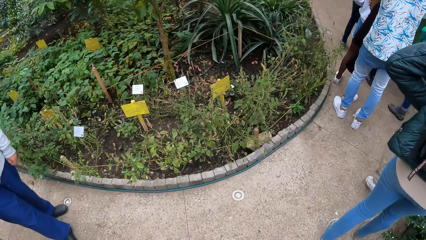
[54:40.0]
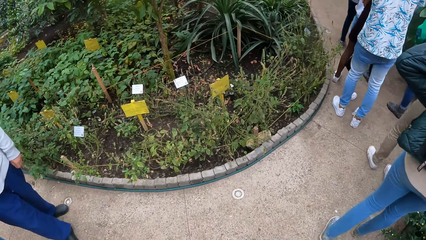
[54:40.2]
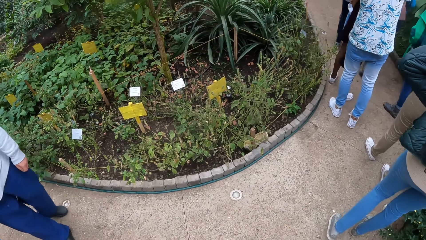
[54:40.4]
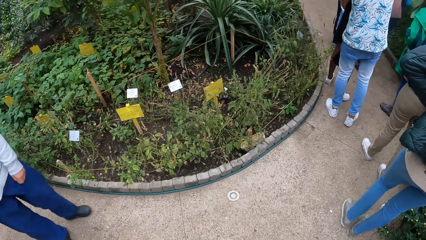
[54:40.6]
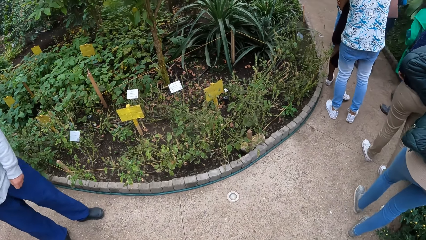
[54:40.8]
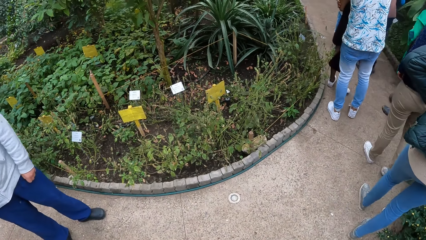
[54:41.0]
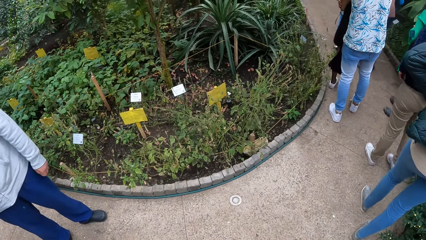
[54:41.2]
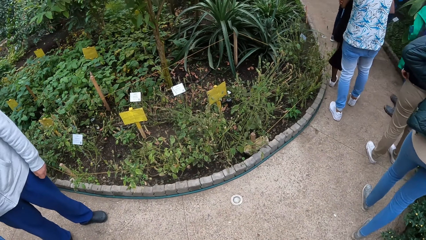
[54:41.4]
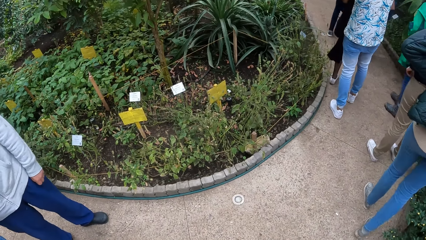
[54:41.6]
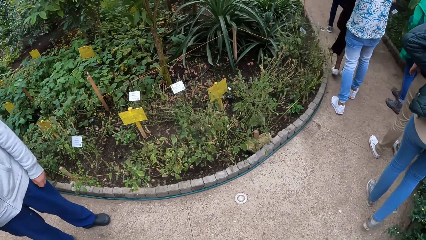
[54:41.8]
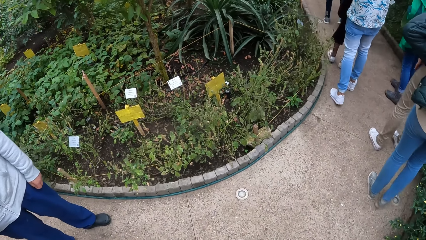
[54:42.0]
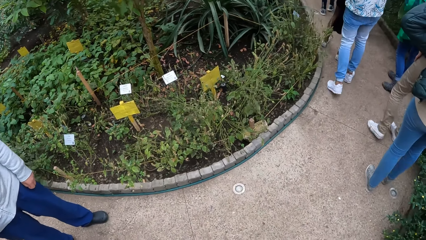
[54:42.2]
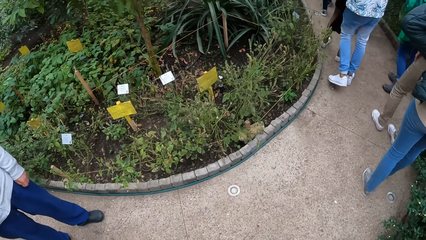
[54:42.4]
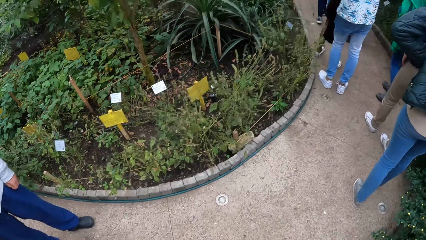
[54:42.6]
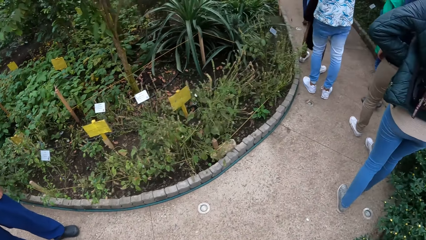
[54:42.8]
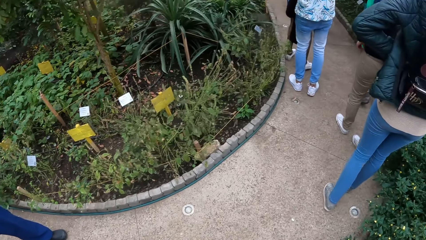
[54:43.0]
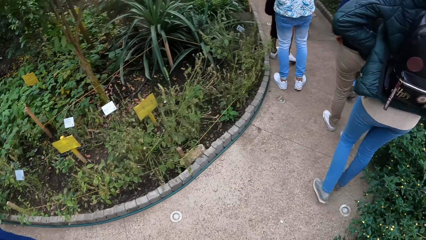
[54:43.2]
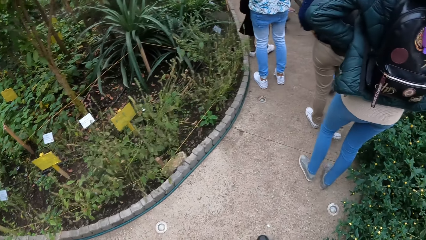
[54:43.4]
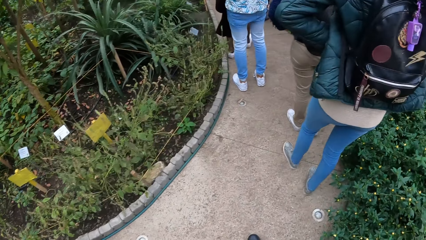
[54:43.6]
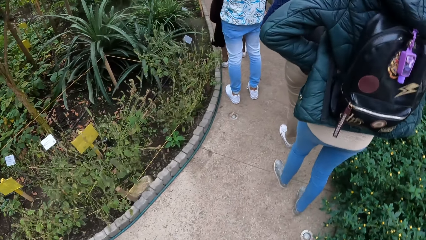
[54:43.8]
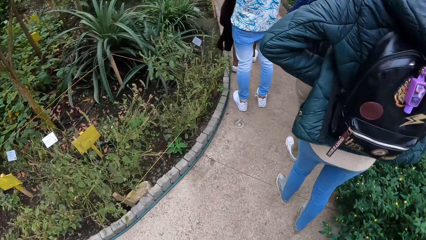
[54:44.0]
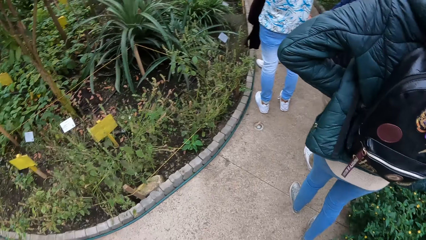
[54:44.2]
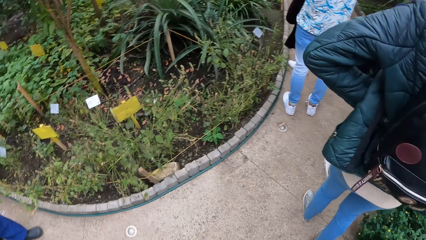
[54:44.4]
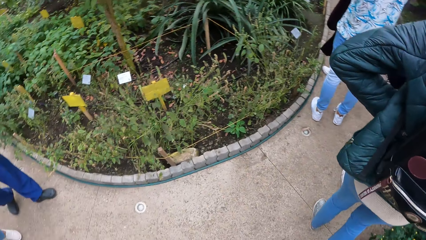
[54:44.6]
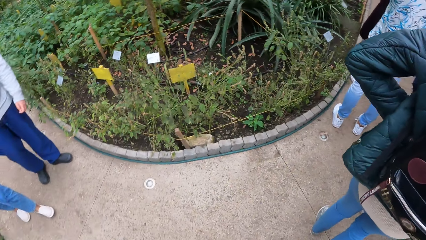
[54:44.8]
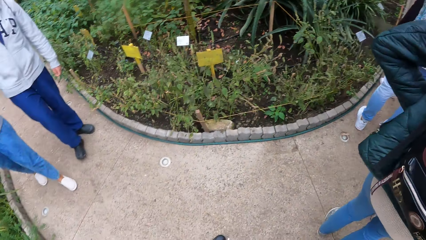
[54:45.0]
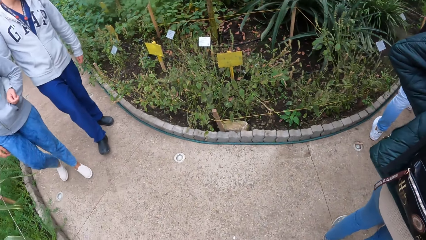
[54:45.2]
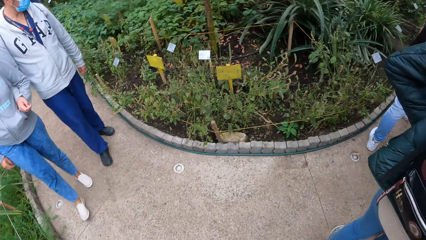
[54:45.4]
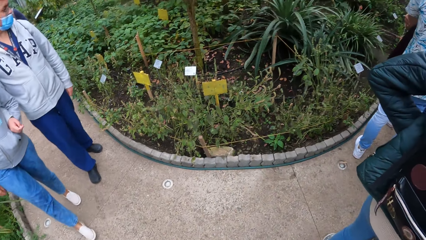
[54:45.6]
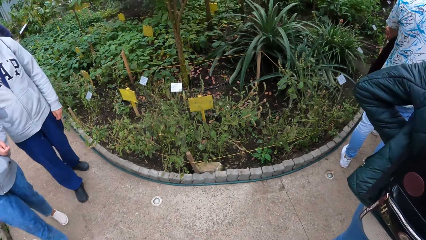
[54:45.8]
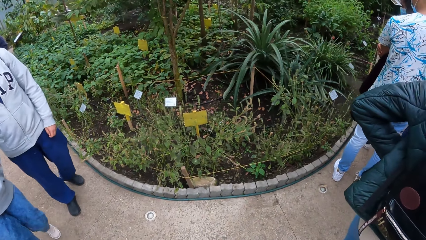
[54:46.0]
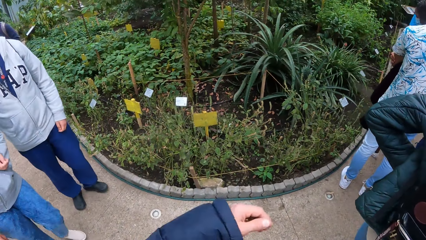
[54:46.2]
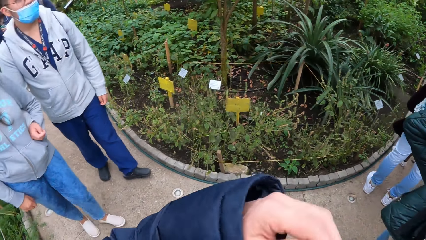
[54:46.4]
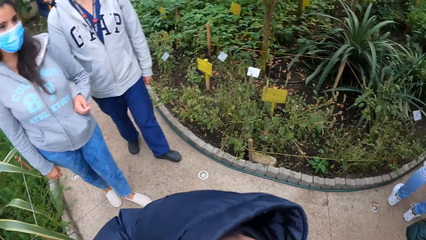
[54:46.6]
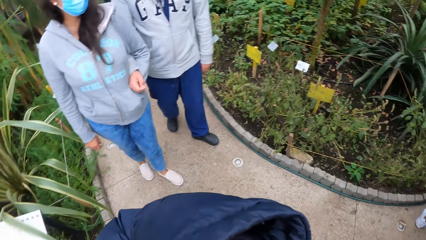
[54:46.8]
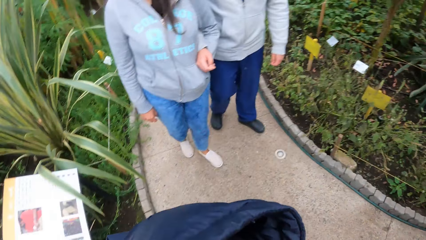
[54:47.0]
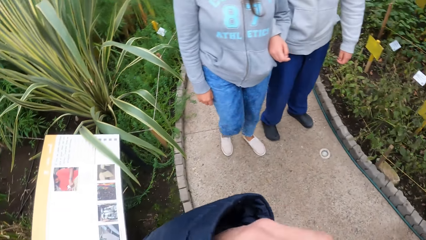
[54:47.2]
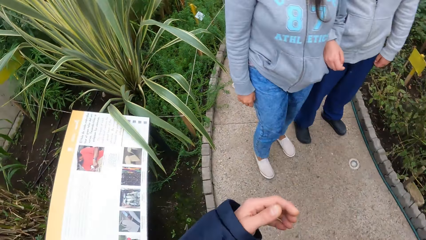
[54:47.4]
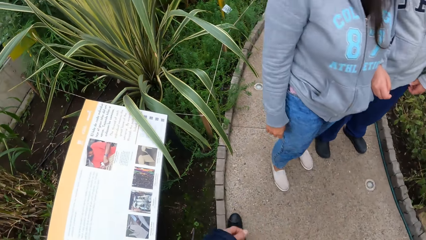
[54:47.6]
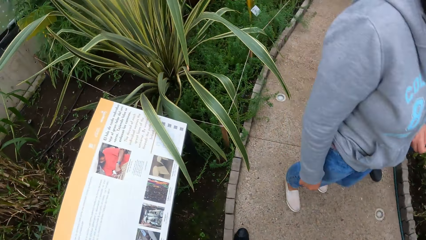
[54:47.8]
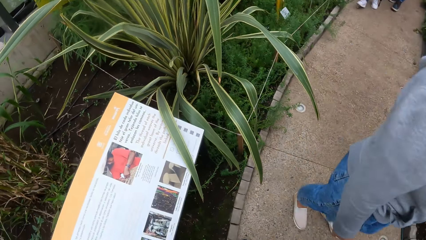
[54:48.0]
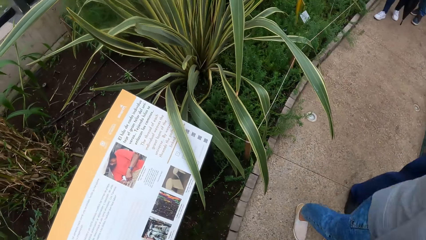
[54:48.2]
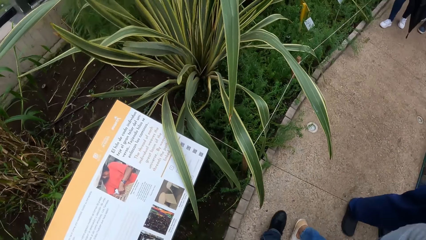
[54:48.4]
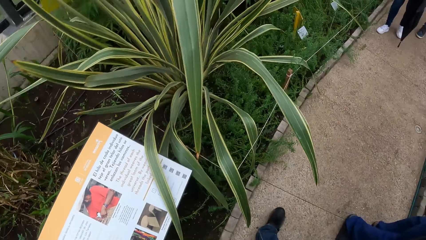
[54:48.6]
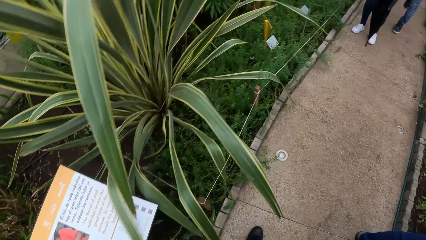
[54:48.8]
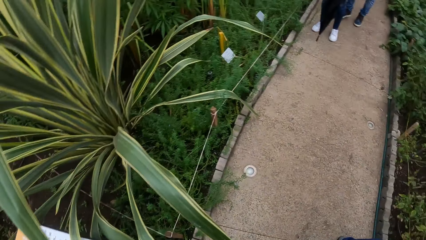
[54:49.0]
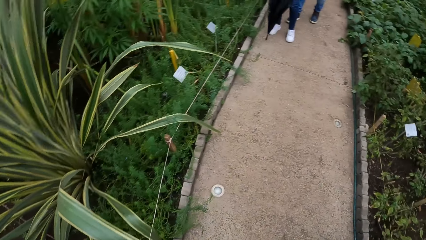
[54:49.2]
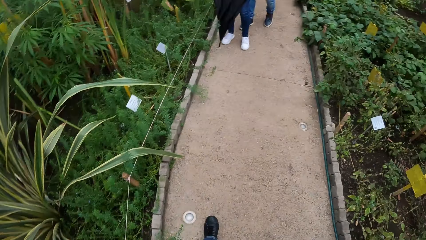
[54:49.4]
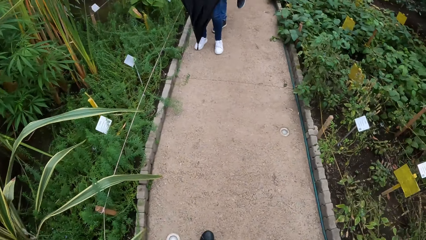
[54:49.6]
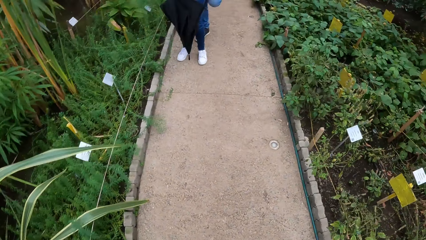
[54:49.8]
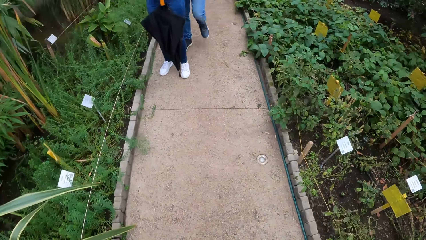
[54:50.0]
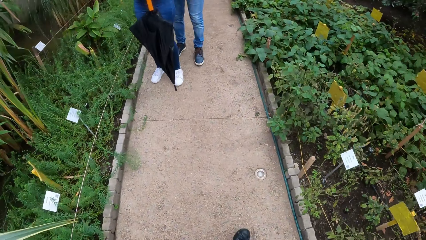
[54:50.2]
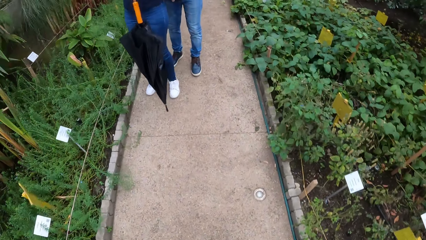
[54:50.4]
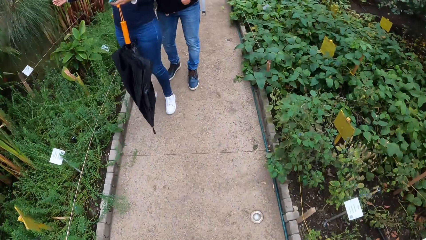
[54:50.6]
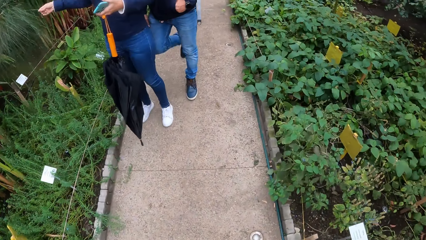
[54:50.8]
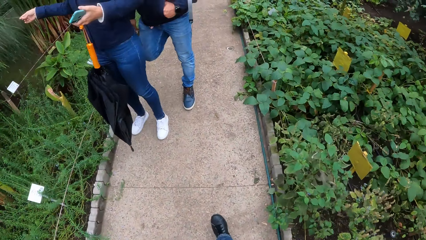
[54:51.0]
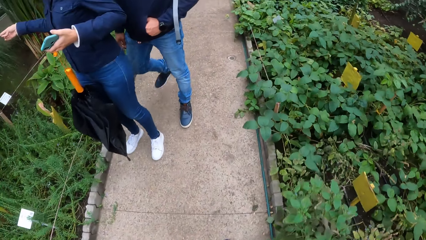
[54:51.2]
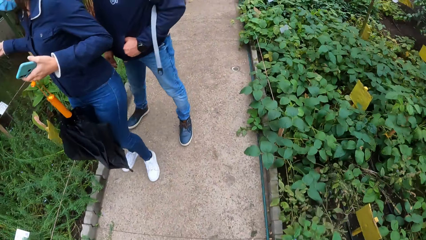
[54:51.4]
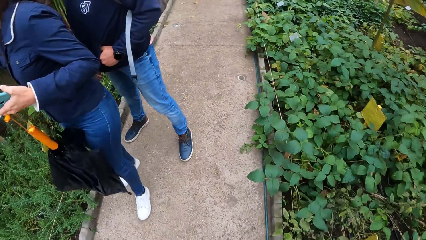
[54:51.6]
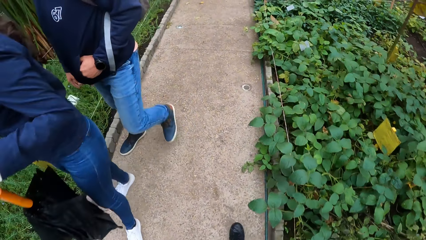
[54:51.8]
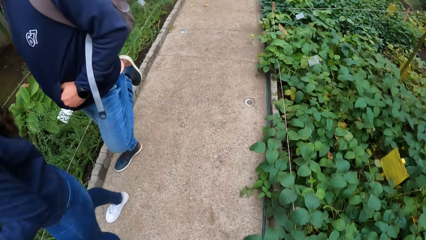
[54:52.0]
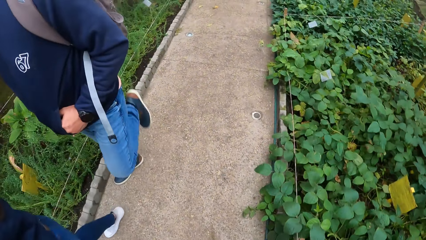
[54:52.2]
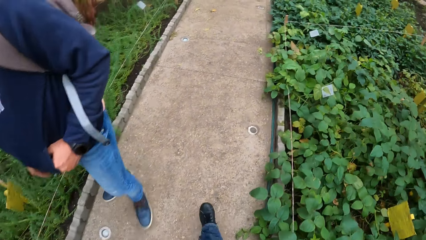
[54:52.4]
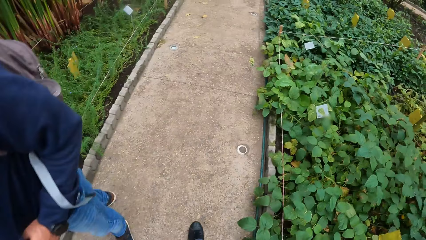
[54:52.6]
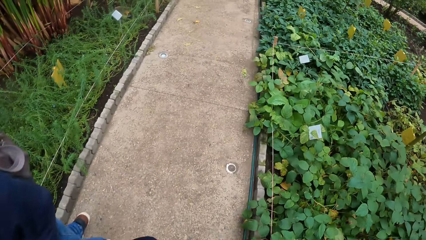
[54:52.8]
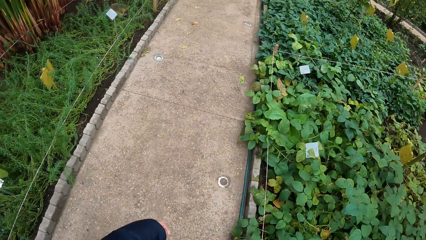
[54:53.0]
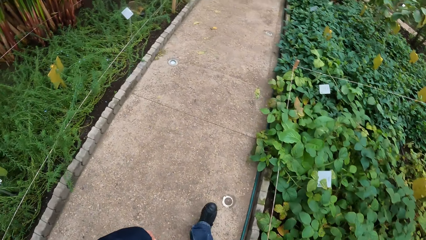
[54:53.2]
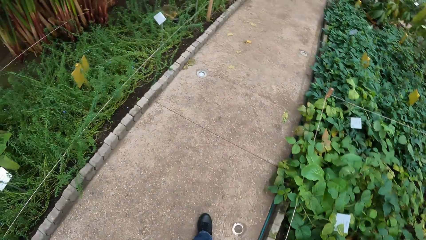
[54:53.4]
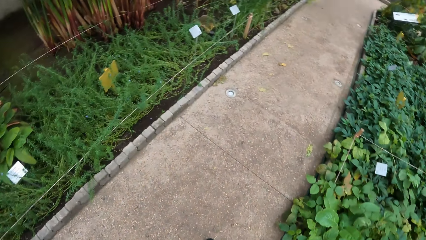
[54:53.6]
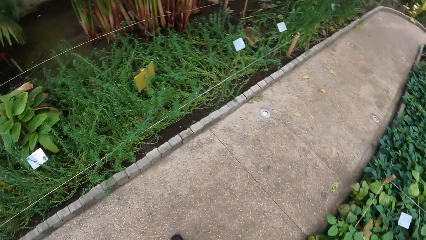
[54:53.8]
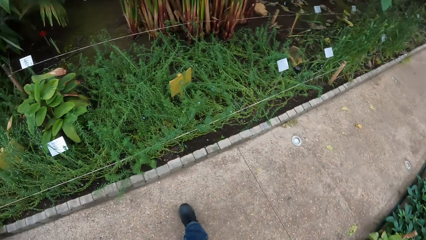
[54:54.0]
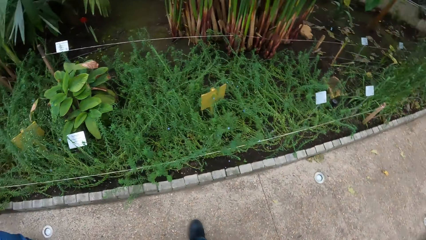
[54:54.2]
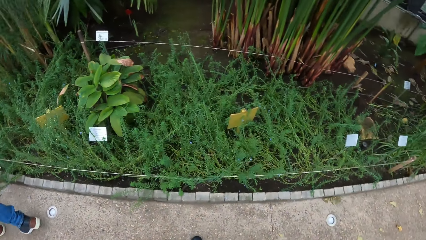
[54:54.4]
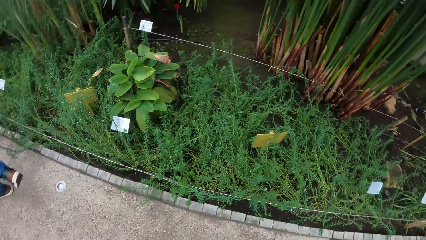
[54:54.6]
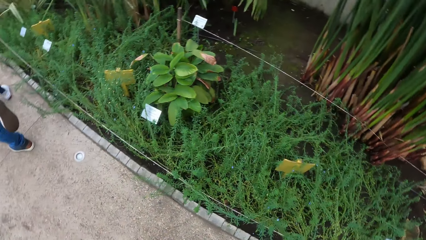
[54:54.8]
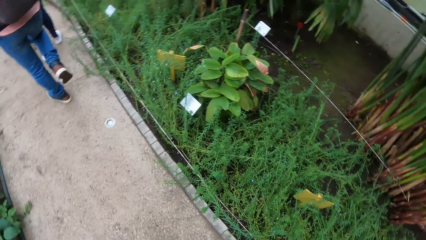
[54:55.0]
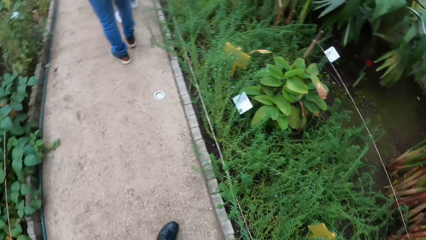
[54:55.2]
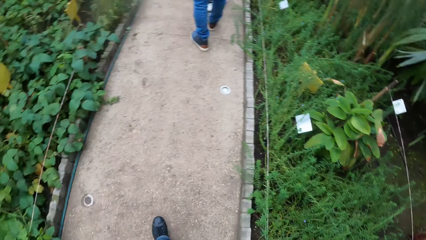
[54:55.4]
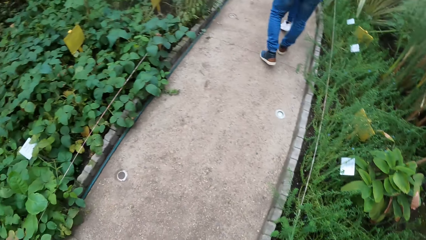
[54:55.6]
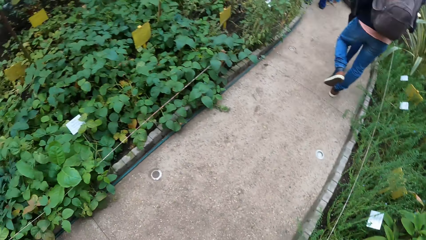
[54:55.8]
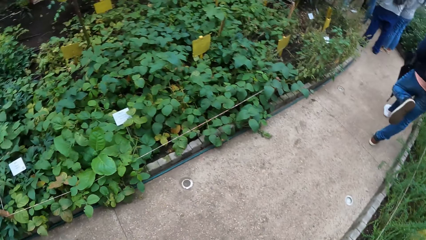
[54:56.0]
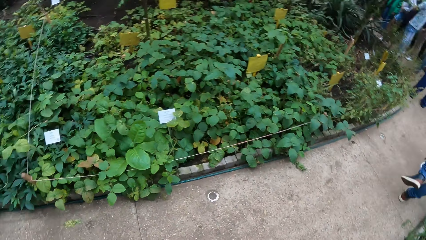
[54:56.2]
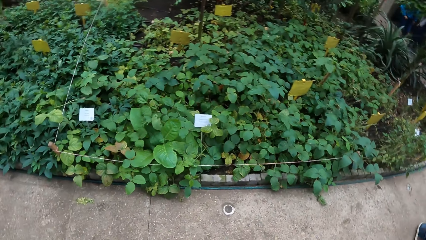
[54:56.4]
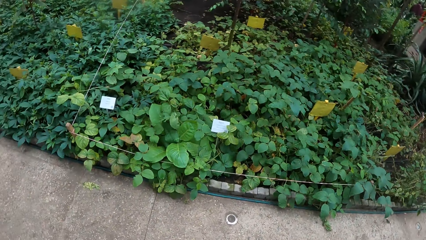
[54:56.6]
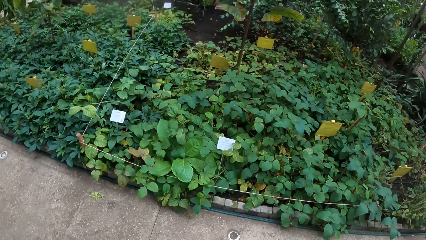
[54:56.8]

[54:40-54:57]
The camera wearer looks around. He turns around. He touches his face with his left hand. He walks in the park. He turns around.
